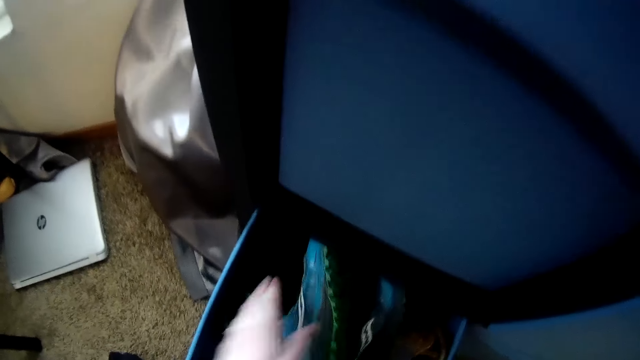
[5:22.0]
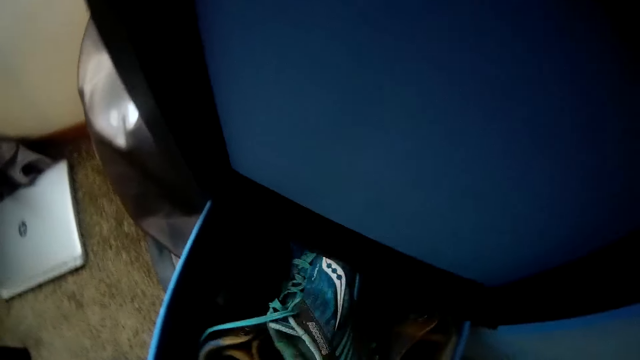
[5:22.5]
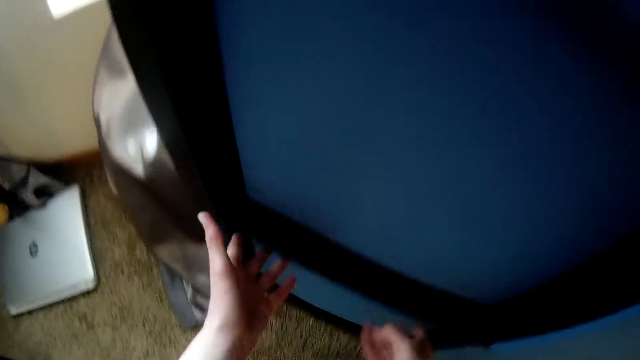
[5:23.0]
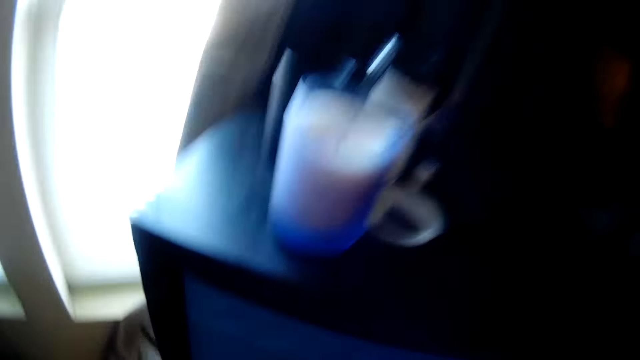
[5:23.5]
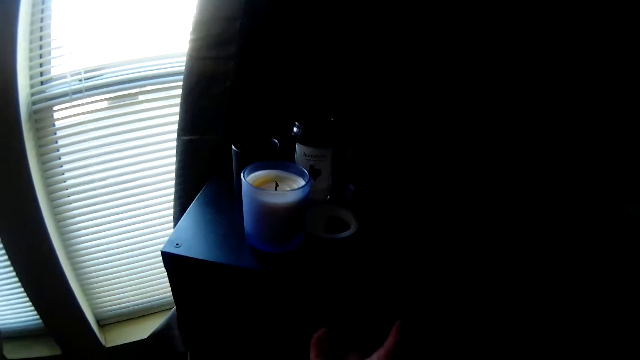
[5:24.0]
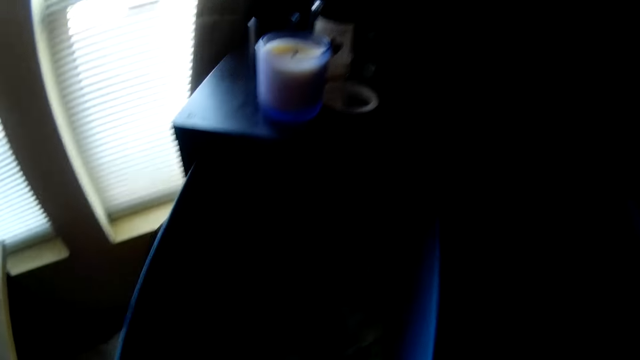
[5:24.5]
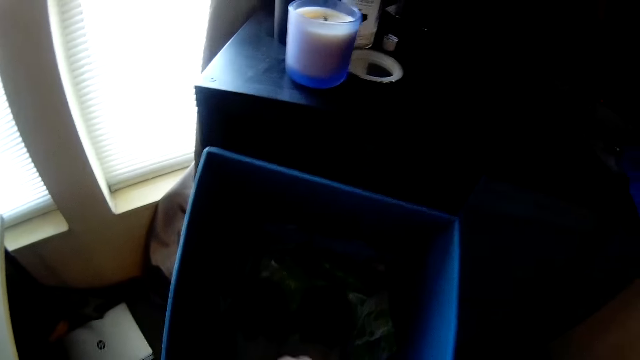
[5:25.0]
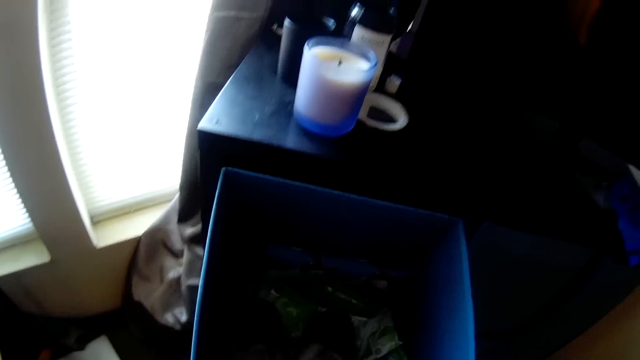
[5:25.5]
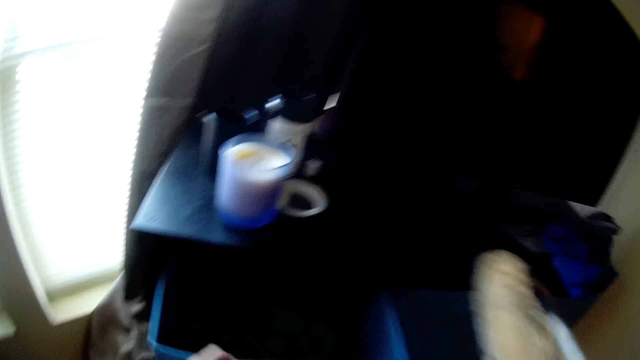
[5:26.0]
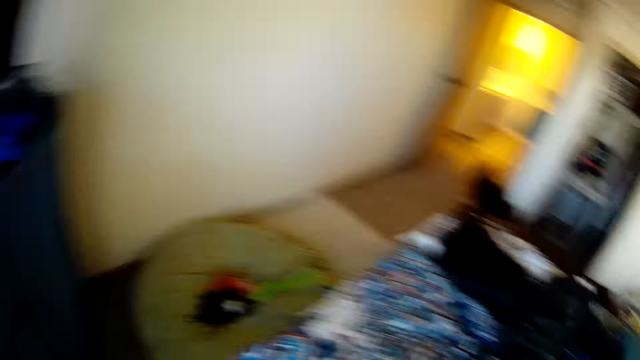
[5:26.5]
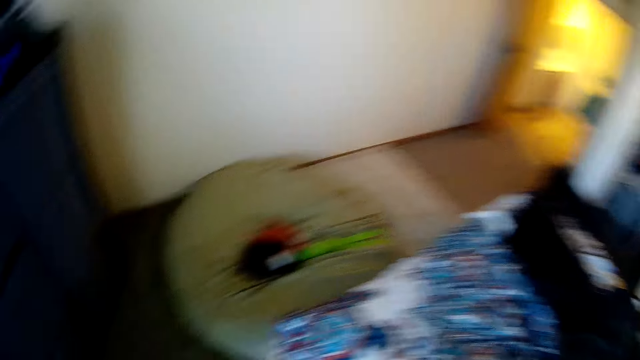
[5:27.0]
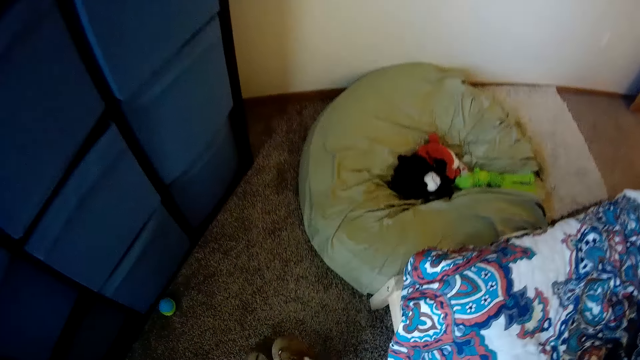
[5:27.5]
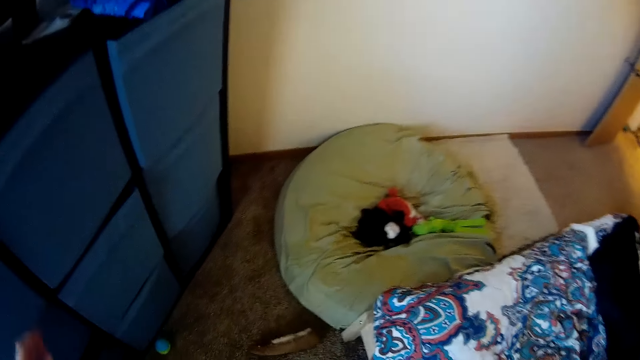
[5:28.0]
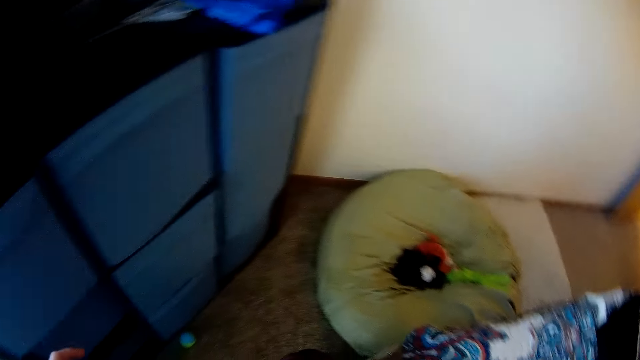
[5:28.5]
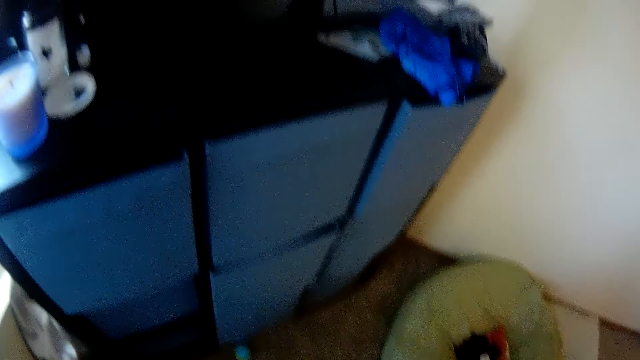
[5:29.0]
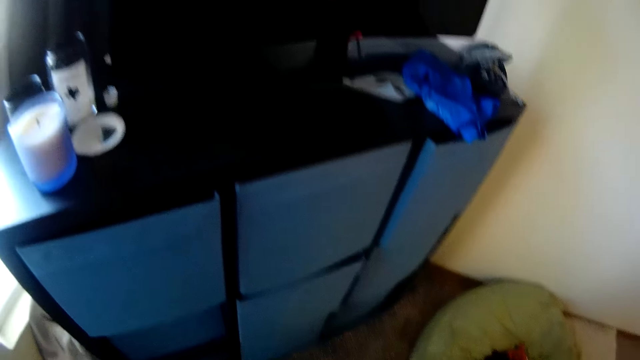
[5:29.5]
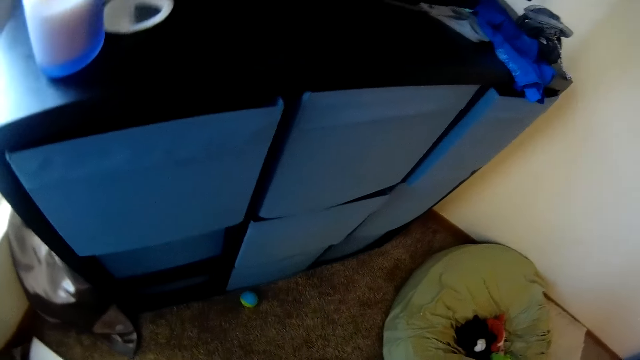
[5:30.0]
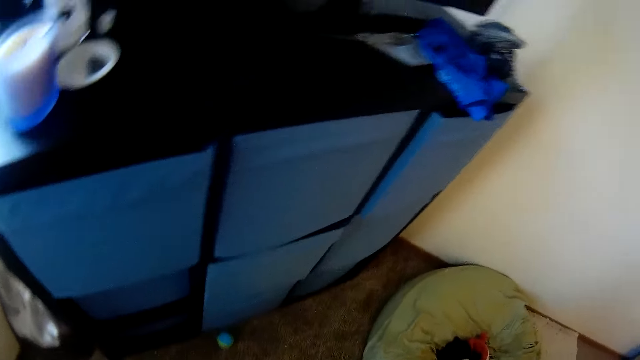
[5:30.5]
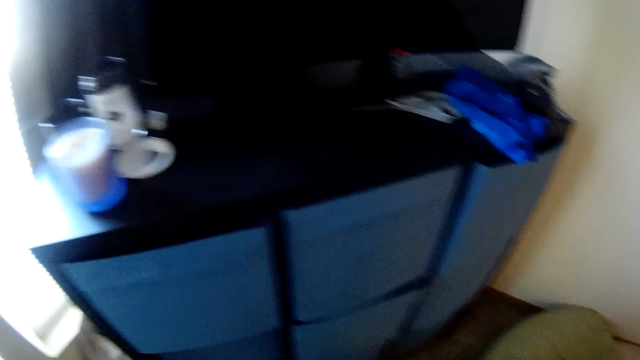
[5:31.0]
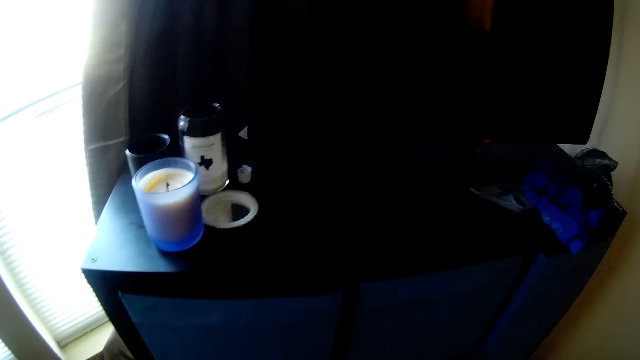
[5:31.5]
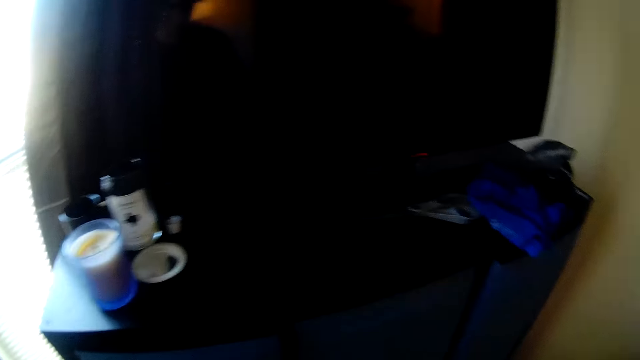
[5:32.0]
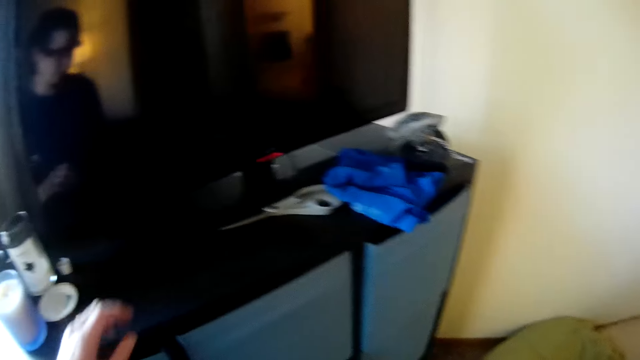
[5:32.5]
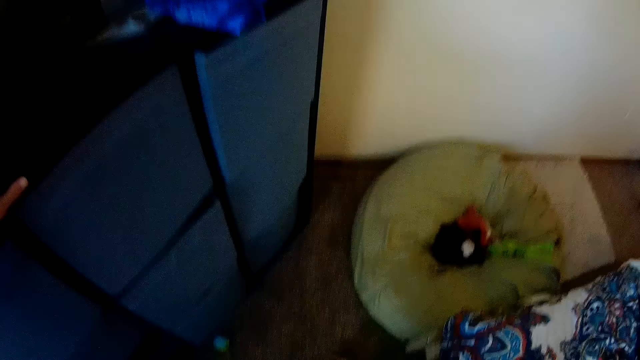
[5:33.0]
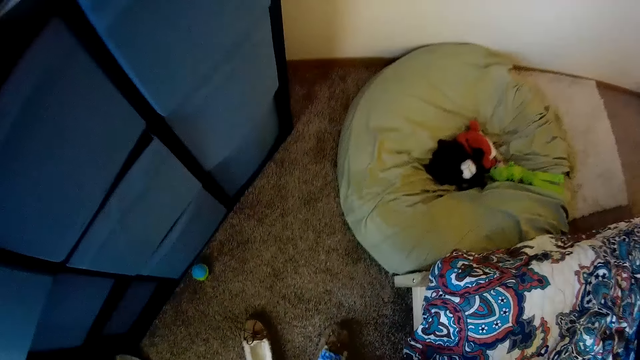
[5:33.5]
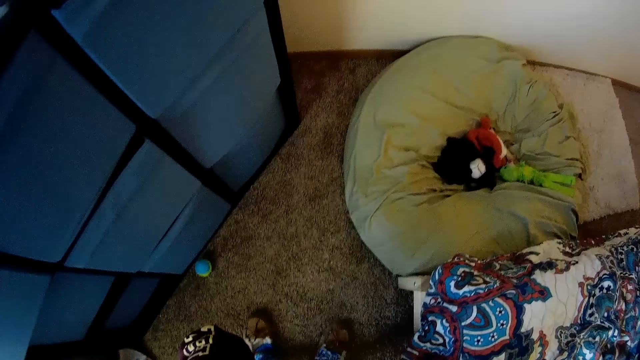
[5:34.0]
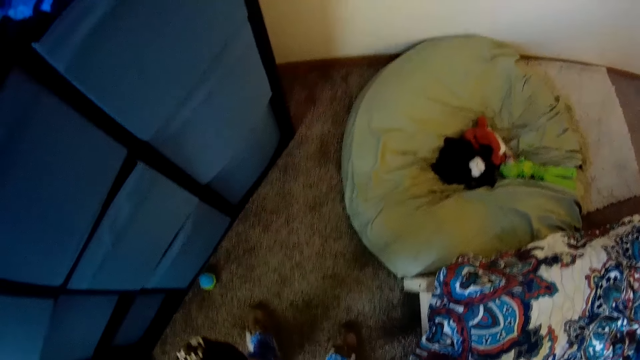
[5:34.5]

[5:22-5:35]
The camera wearer closes the cabinet space or drawer with his hands. He opens another cabinet space or drawer containing footwear with his hands. He brings out a footwear or shoe from the drawer with his hand. He closes the cabinet space. He drops the footwear on the ground with his hand. He wears the footwear. He looks around the room. He puts on a shoe.

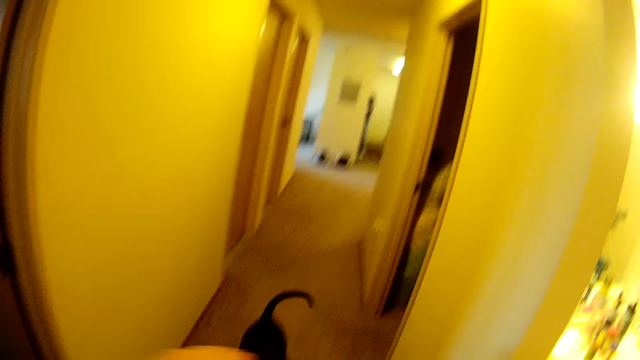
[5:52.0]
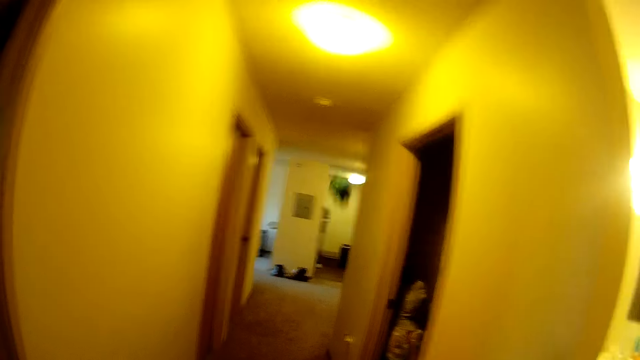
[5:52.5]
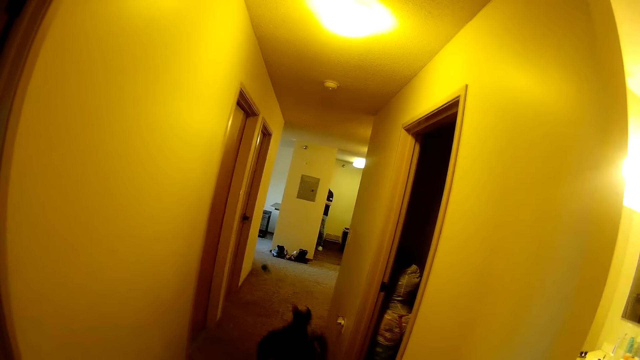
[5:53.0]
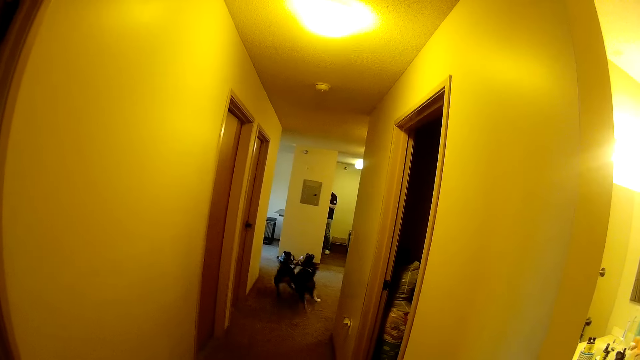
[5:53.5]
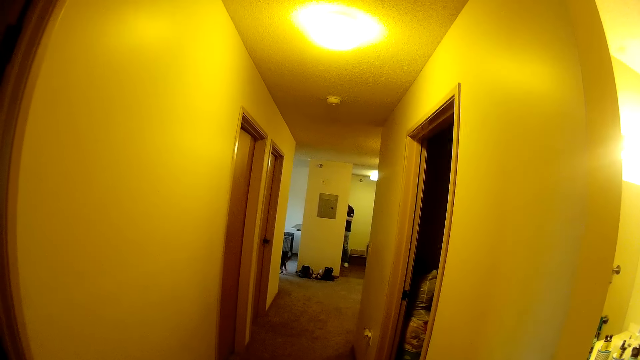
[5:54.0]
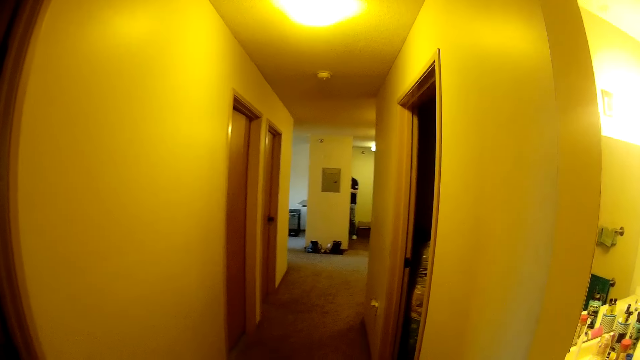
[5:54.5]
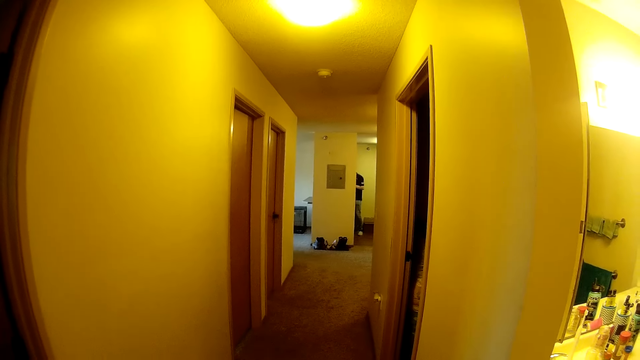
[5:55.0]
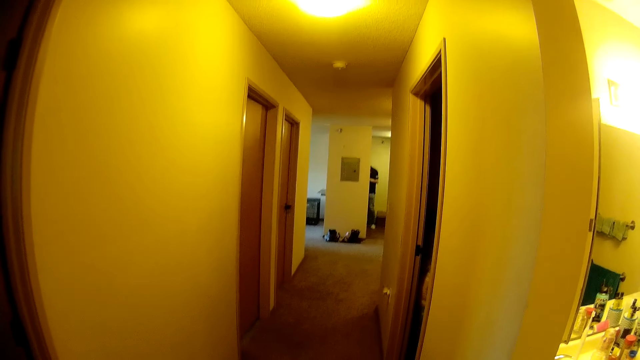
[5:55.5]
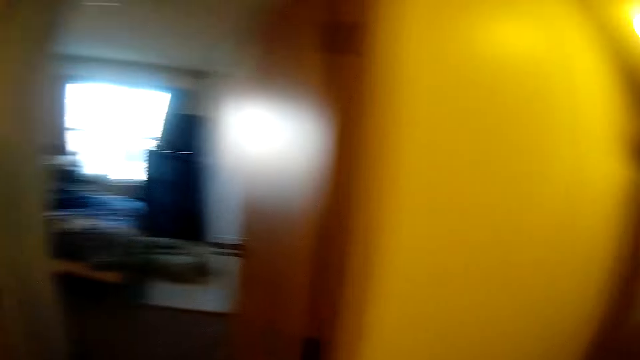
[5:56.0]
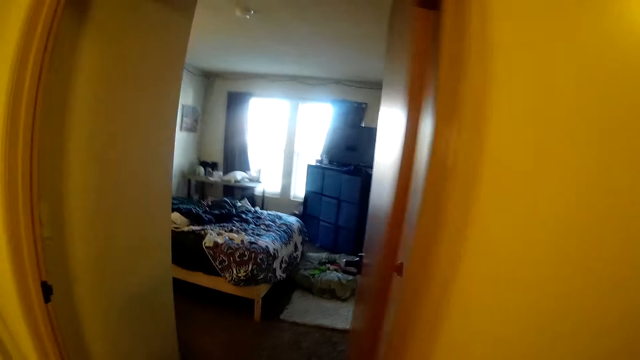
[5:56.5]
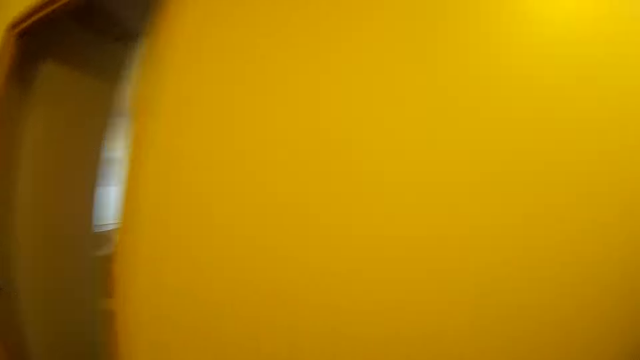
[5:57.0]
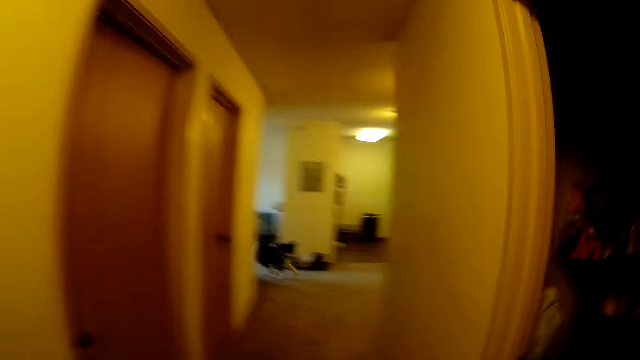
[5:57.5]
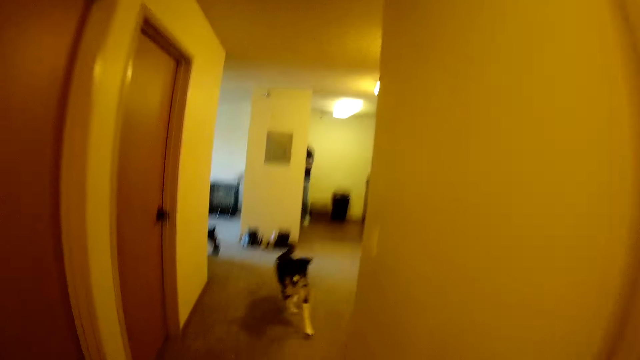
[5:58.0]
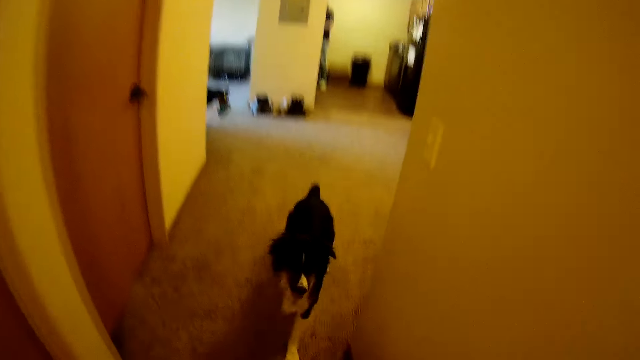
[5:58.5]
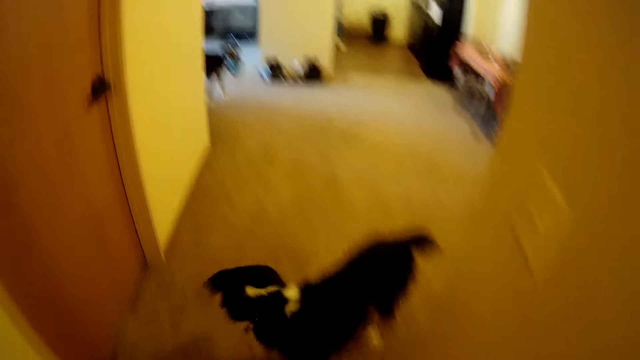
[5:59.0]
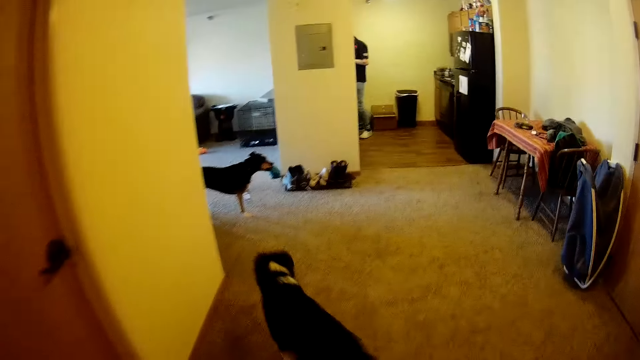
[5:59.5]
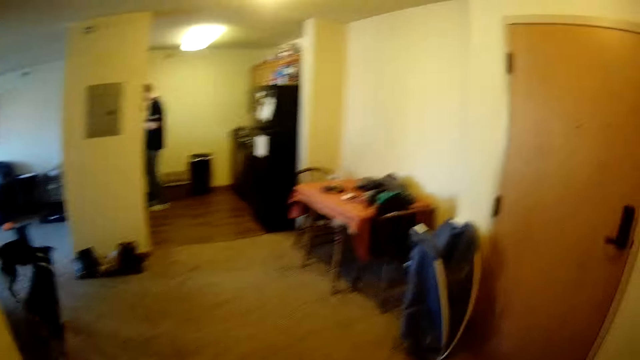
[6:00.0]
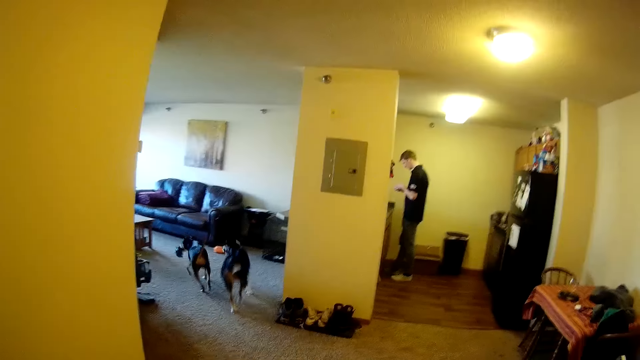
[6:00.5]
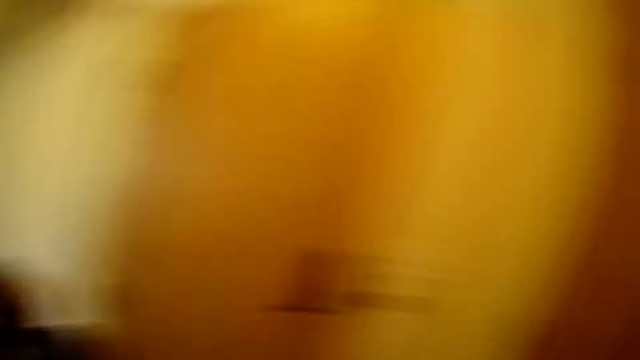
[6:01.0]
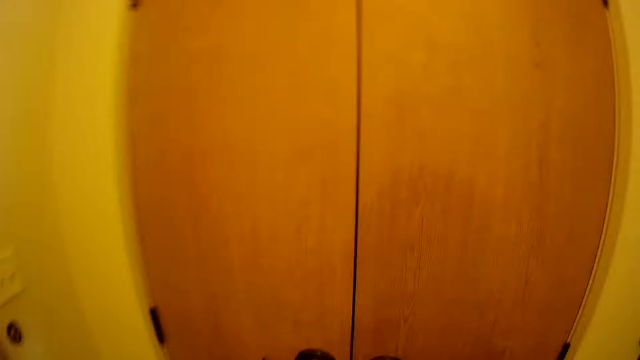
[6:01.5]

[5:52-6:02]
The camera wearer throws the bark toy on the floor towards the living room. A dog and another dog run towards the bark toy. The camera wearer walks around the house. The first dog runs back towards the camera wearer. A man stands in the room. The first dog moves back towards the other dog. The camera wearer moves towards a wardrobe.
